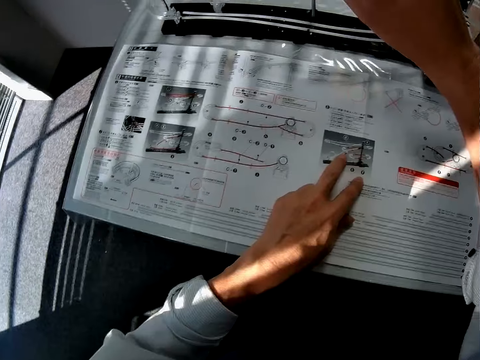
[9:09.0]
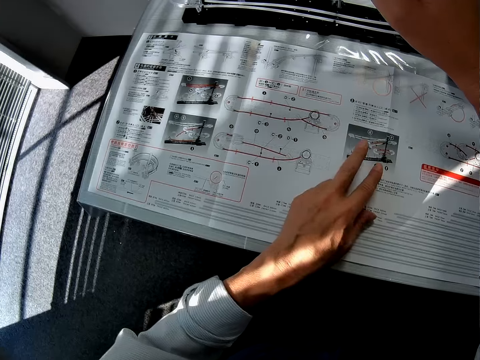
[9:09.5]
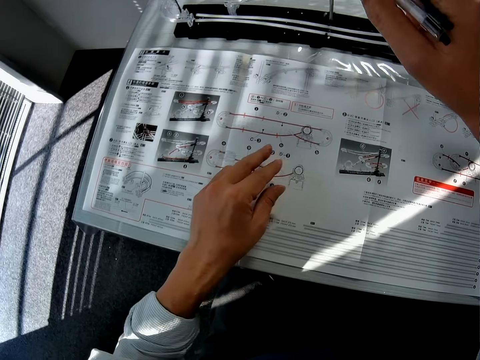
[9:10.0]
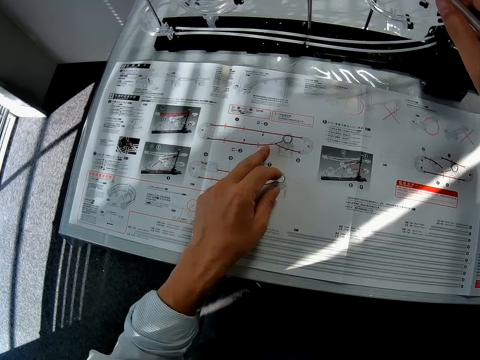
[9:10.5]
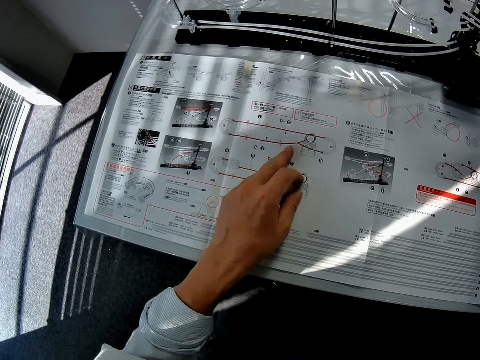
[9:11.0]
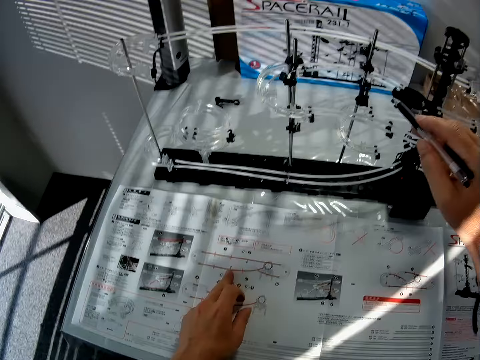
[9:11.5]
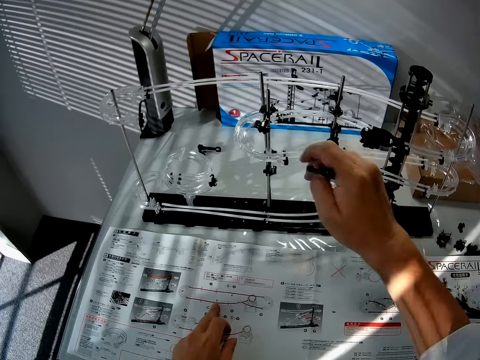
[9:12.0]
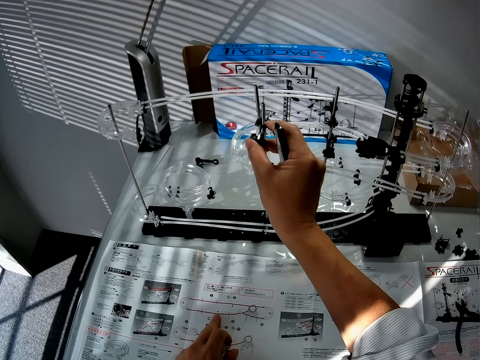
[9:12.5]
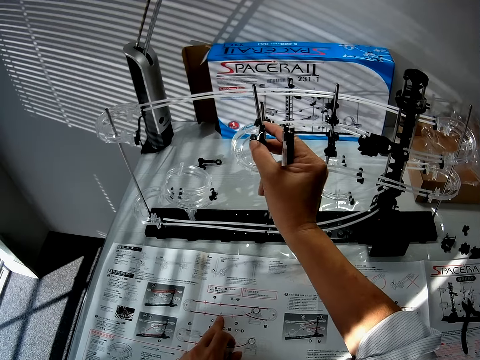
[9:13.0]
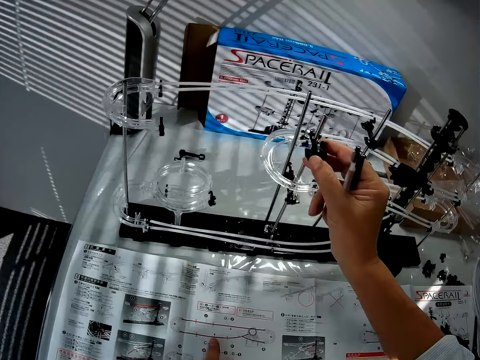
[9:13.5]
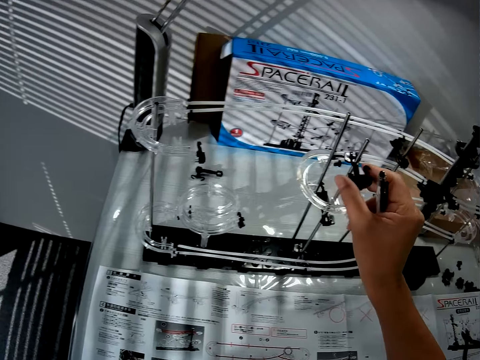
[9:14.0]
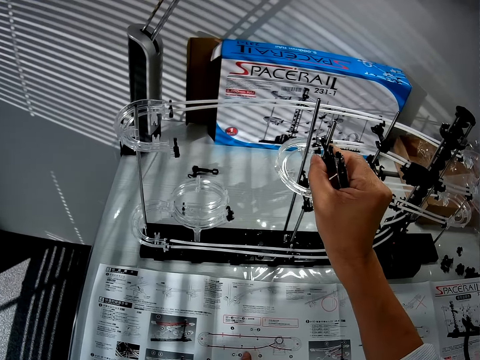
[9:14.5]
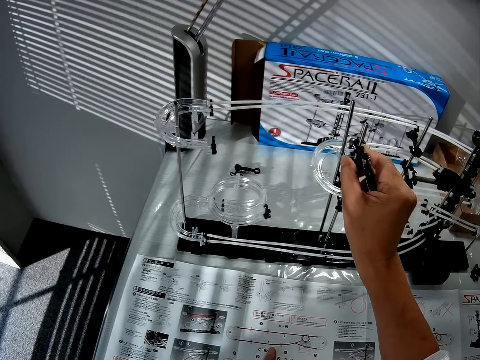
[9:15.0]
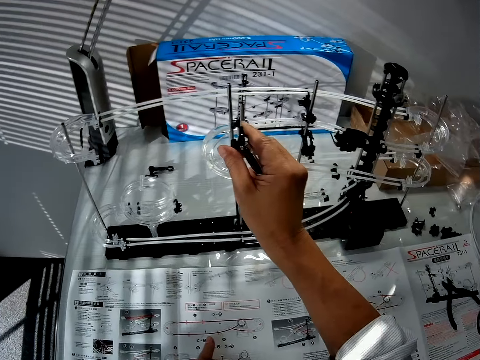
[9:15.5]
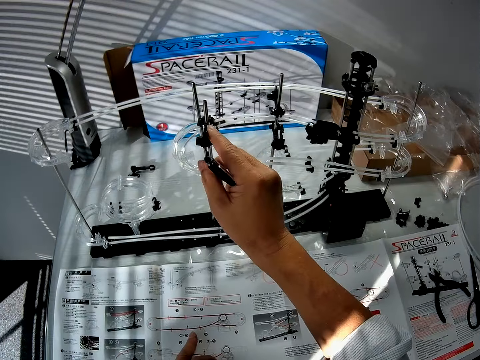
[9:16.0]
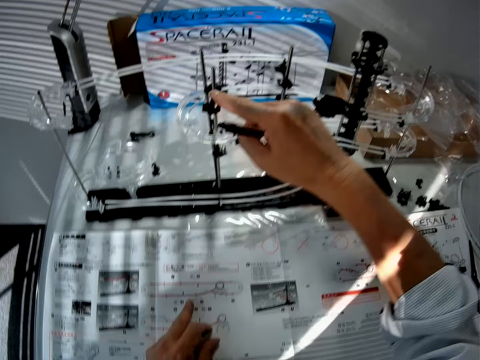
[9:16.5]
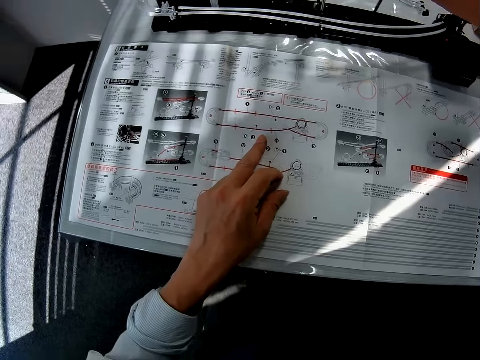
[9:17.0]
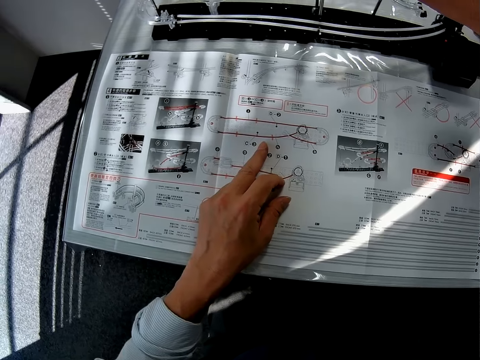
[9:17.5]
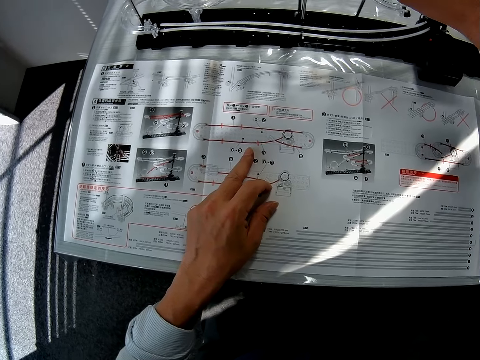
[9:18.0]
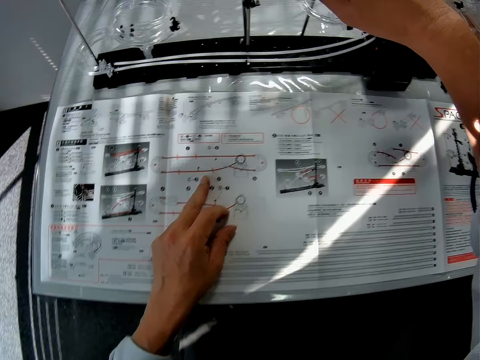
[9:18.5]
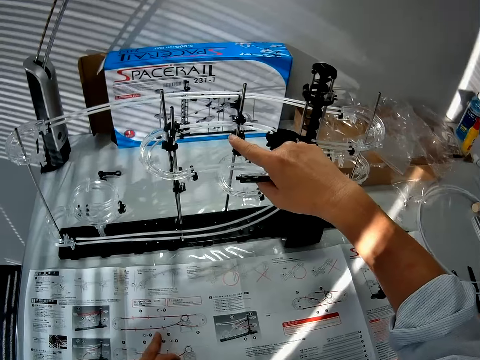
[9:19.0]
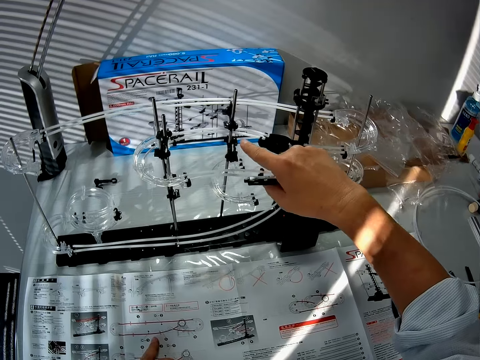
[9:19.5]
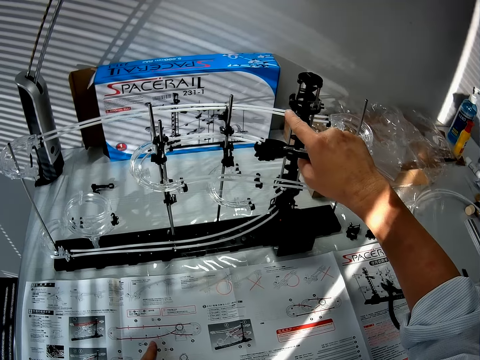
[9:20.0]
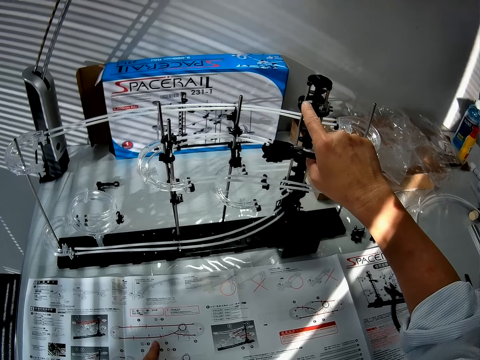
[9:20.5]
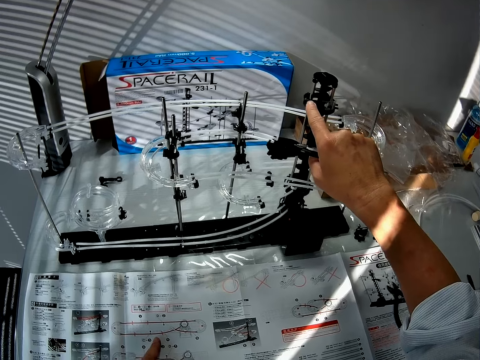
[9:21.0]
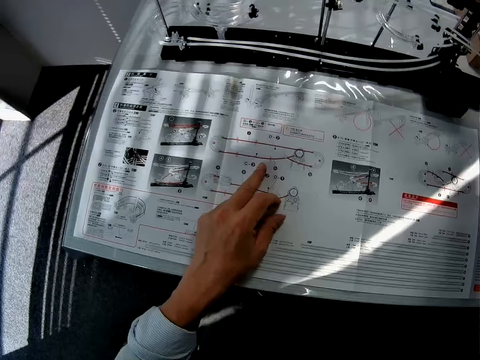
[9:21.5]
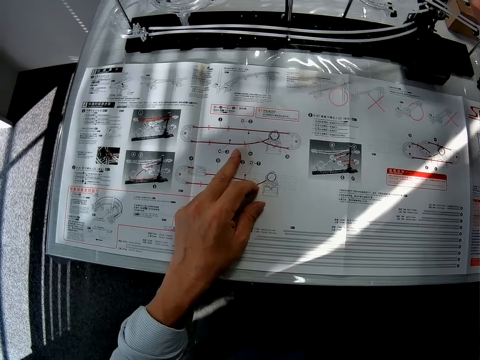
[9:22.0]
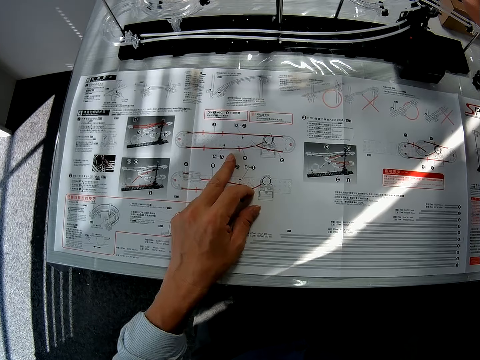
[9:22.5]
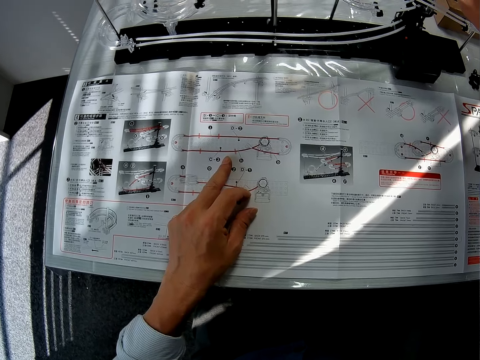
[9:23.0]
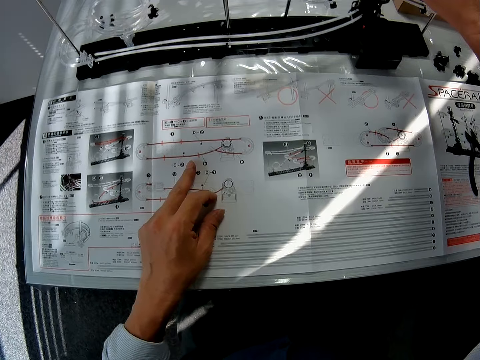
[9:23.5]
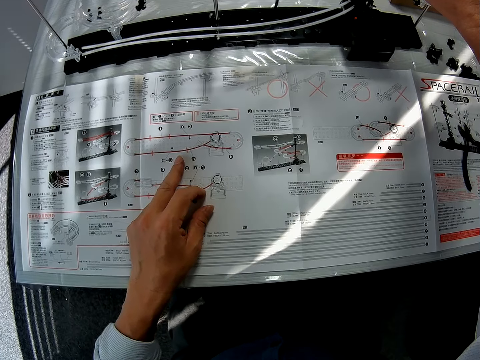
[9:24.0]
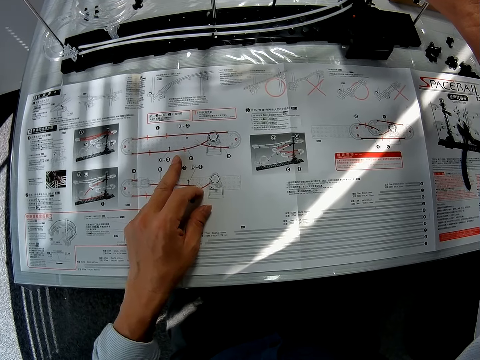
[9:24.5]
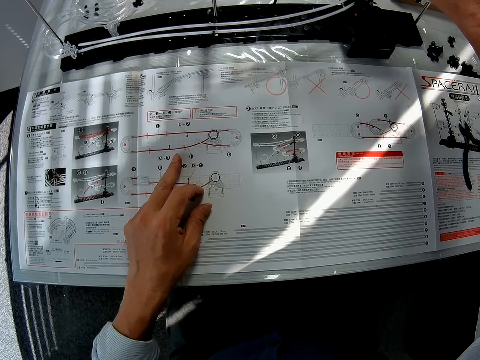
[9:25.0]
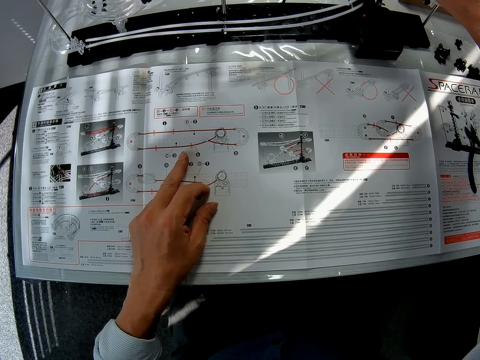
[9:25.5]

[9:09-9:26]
The camera wearer demonstrates with his hand. He reads the manual. He adjusts the space rail. He touches the space rail. He refers to the manual. He touches the space rail with his hand. He refers to the manual.

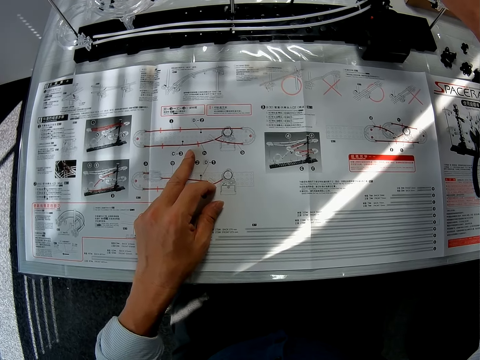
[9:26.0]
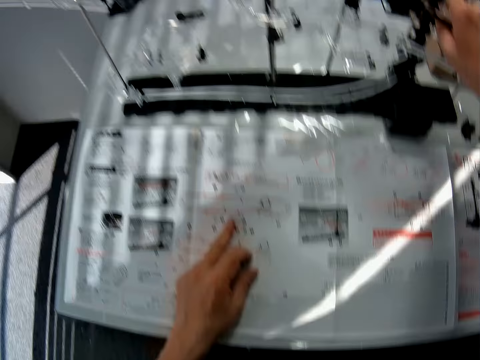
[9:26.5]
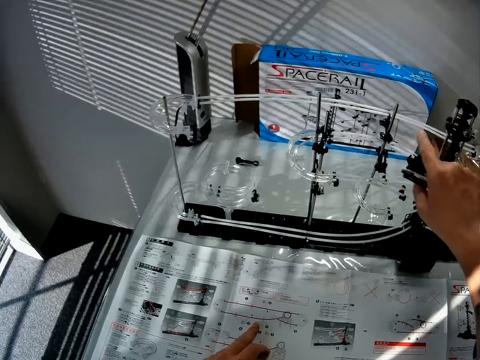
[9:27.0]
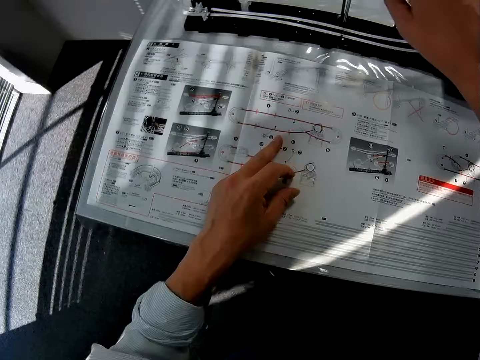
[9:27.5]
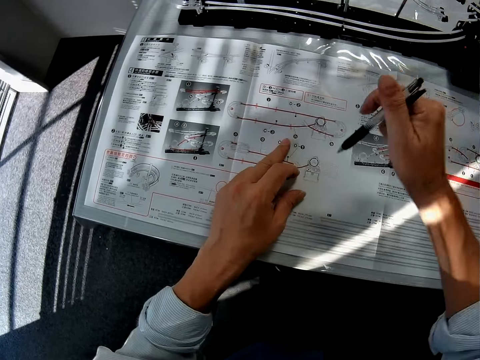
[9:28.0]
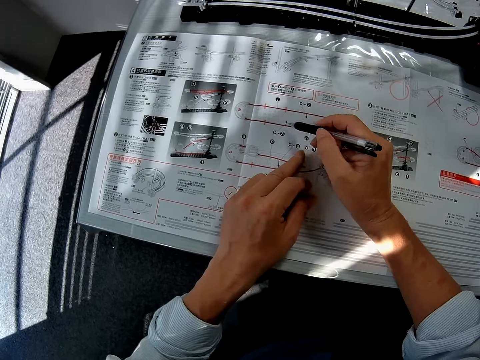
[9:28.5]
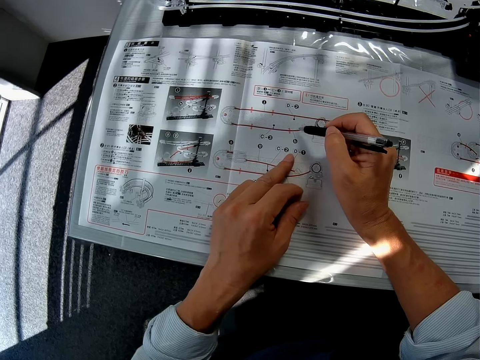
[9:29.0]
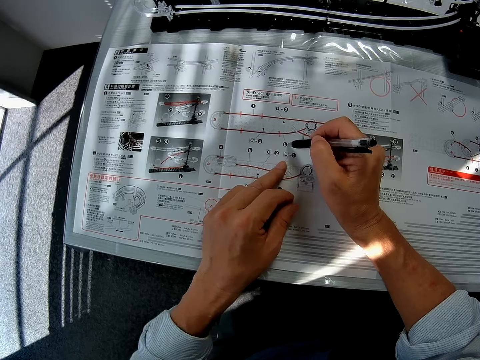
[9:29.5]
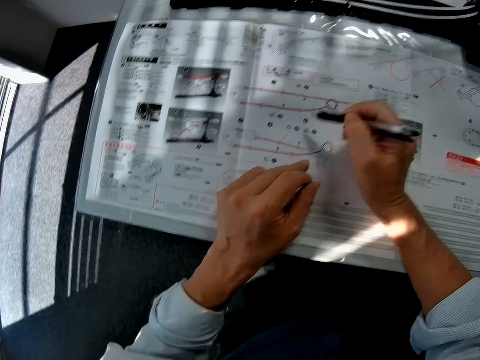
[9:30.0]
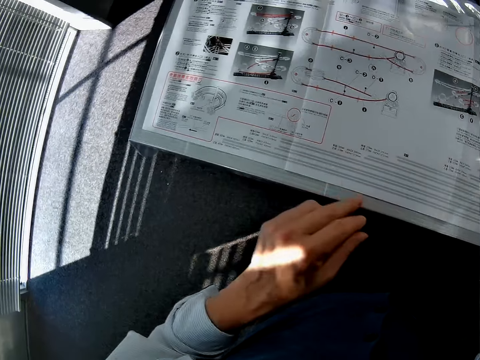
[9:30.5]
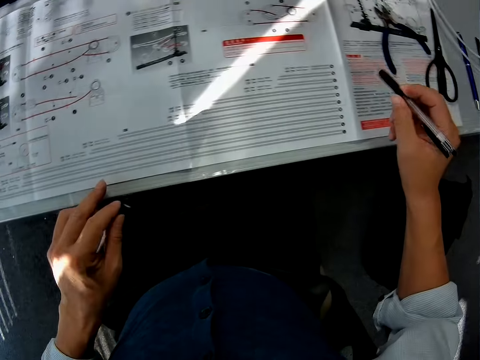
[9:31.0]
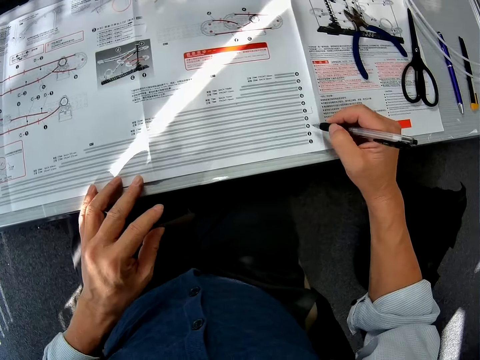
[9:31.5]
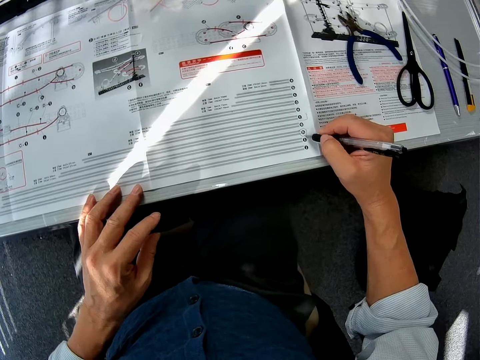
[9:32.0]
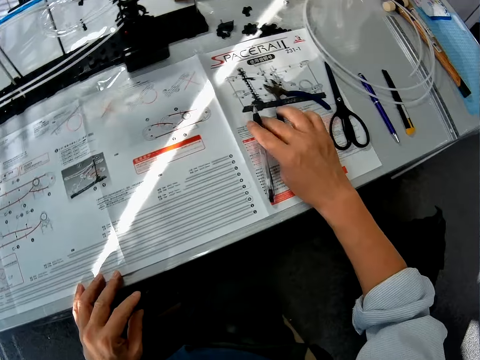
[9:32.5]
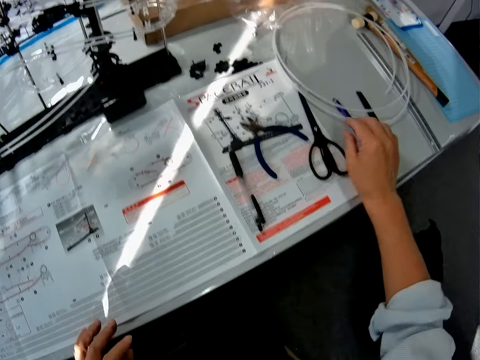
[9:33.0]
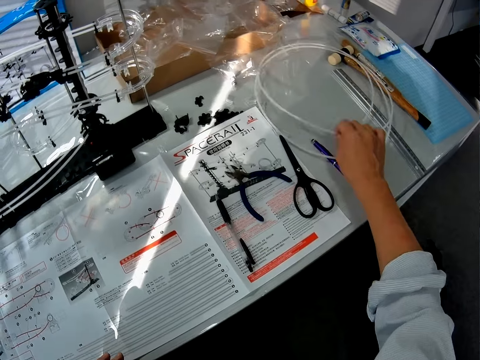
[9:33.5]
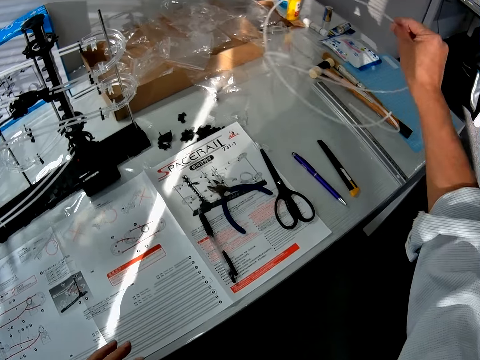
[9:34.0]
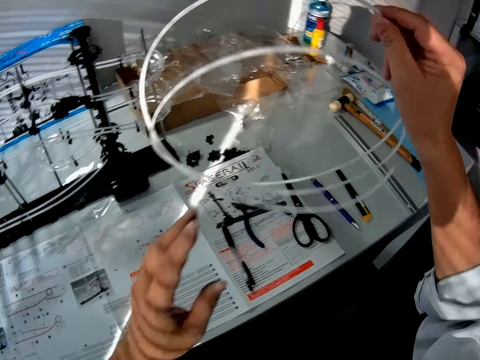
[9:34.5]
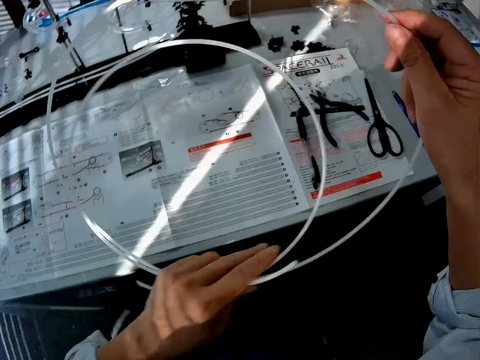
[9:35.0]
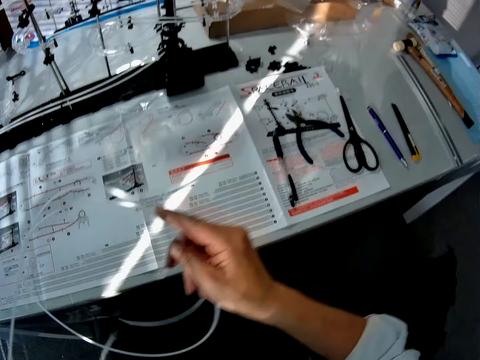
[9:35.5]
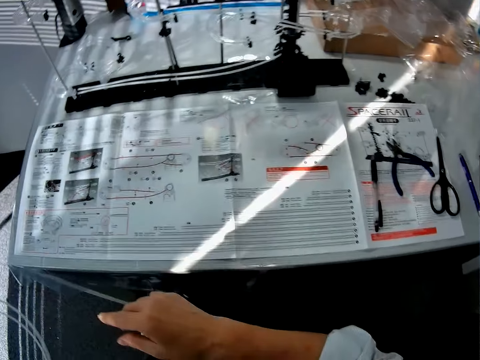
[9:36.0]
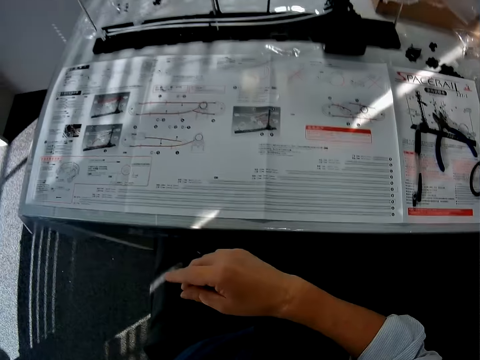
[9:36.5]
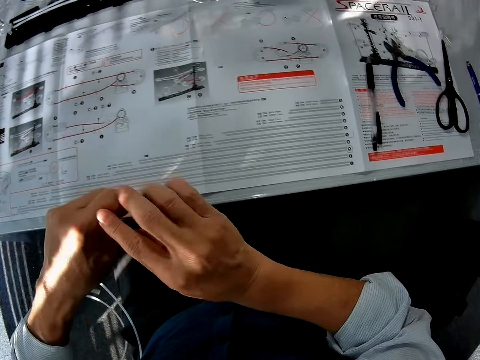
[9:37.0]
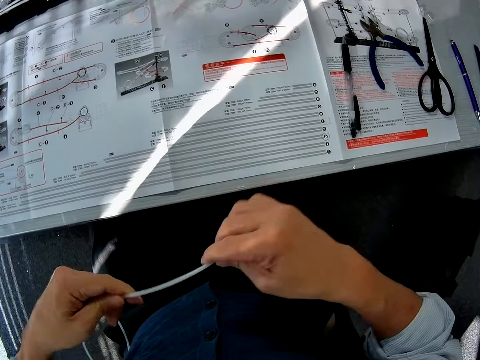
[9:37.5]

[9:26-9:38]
The camera wearer marks the manual with a pen. They put the pen down. They pick up a standard rail or pipe.
